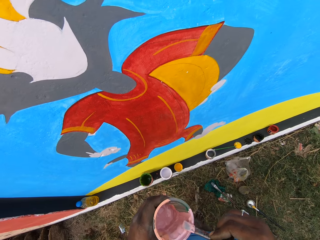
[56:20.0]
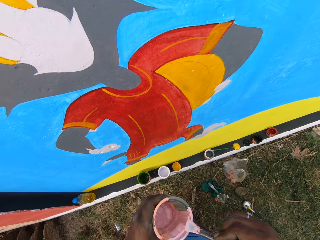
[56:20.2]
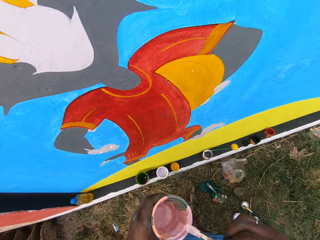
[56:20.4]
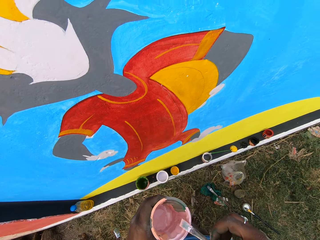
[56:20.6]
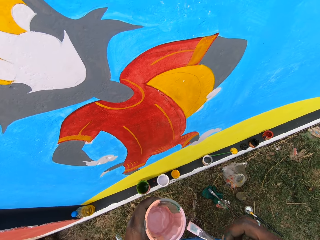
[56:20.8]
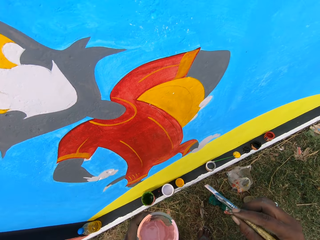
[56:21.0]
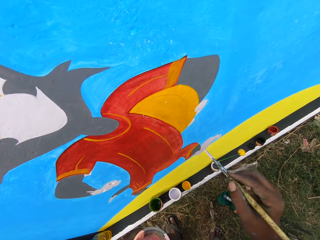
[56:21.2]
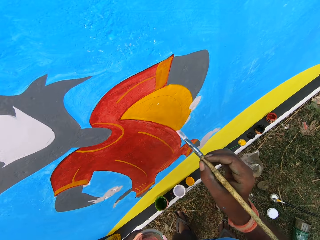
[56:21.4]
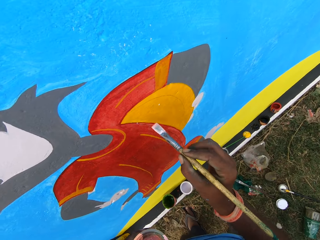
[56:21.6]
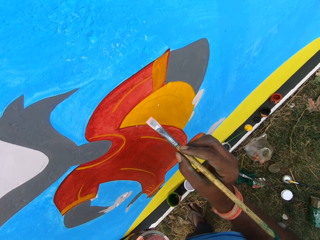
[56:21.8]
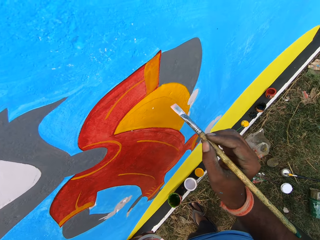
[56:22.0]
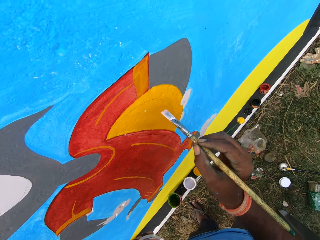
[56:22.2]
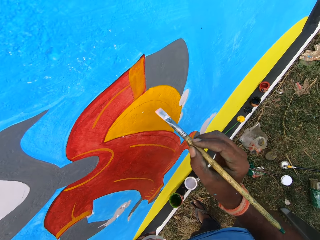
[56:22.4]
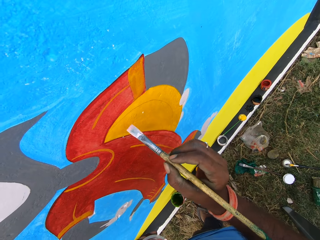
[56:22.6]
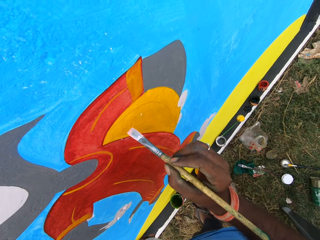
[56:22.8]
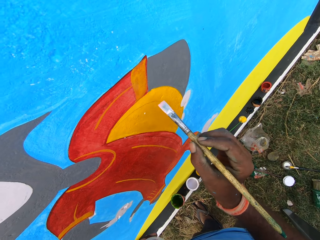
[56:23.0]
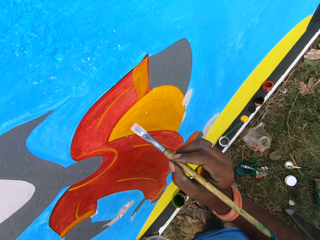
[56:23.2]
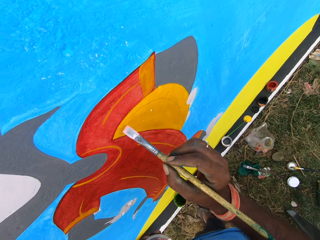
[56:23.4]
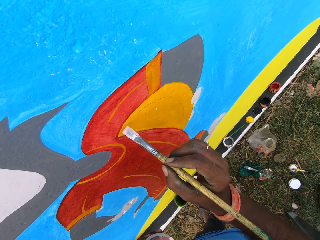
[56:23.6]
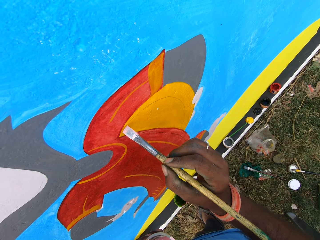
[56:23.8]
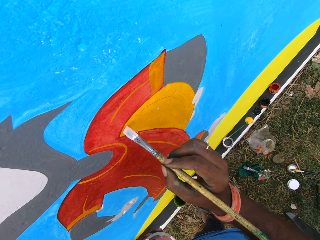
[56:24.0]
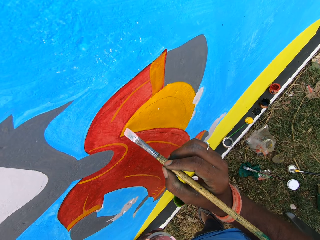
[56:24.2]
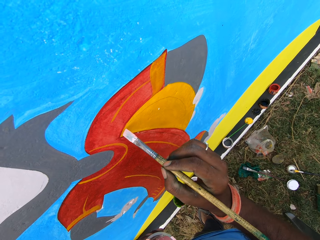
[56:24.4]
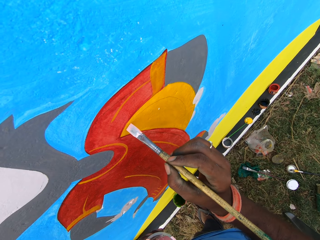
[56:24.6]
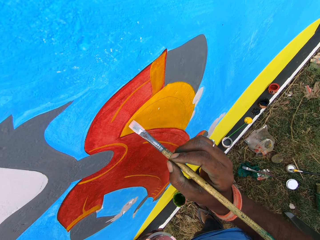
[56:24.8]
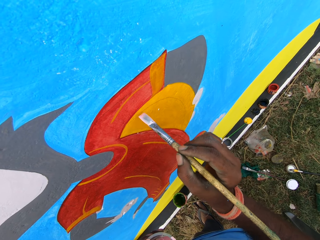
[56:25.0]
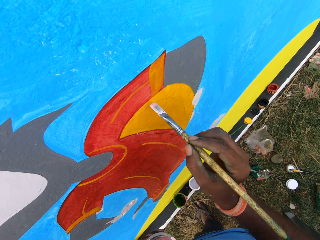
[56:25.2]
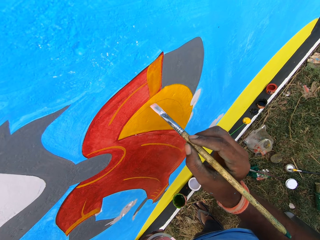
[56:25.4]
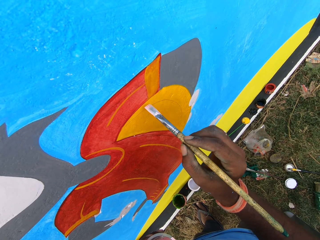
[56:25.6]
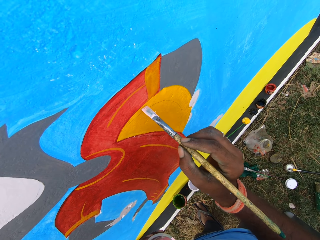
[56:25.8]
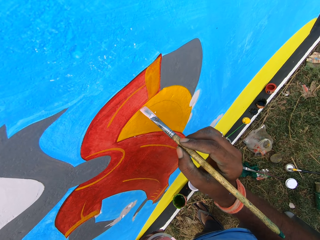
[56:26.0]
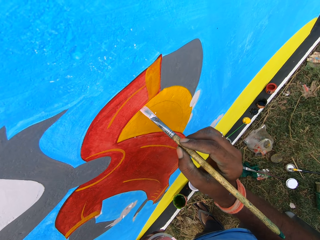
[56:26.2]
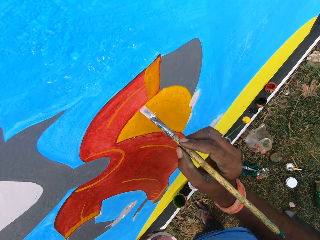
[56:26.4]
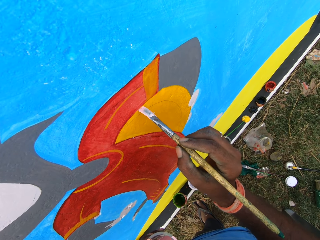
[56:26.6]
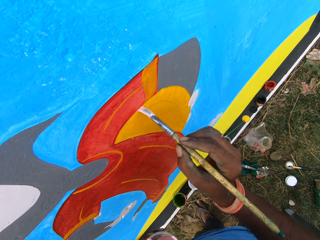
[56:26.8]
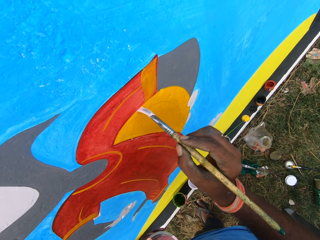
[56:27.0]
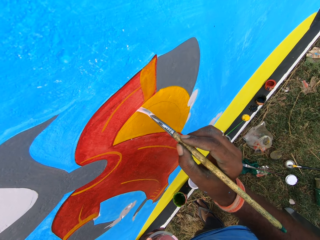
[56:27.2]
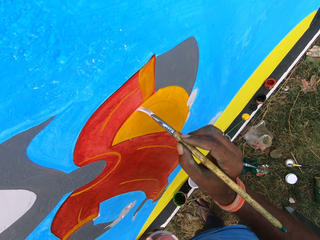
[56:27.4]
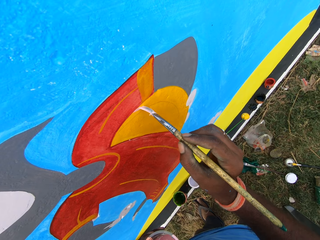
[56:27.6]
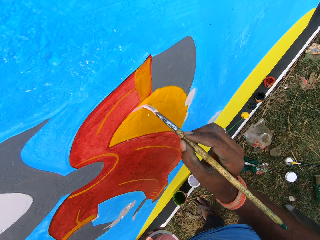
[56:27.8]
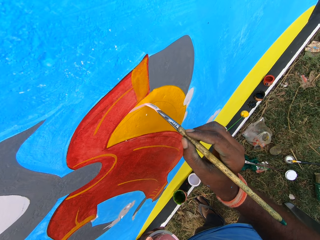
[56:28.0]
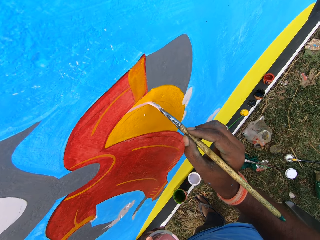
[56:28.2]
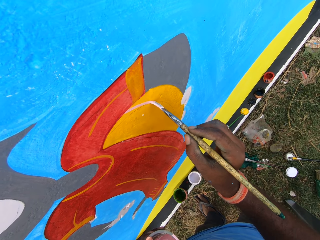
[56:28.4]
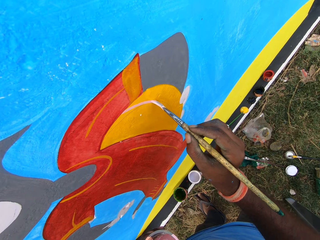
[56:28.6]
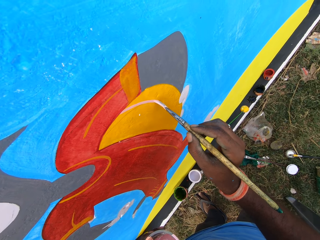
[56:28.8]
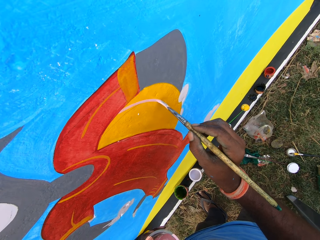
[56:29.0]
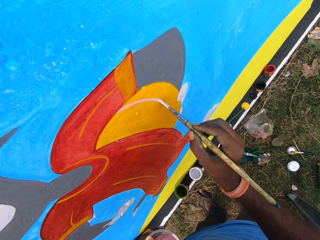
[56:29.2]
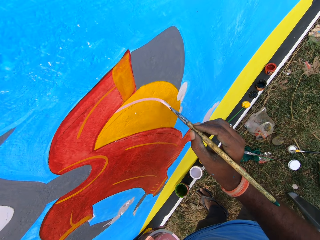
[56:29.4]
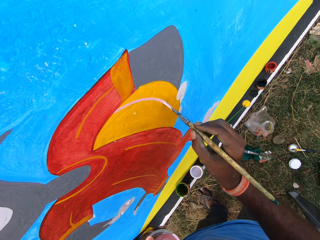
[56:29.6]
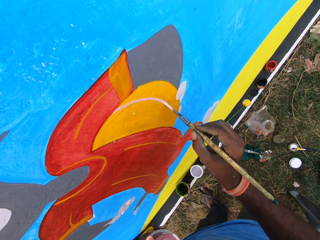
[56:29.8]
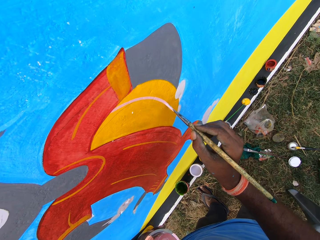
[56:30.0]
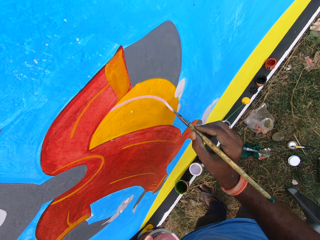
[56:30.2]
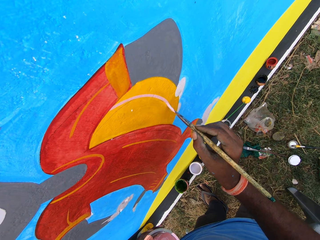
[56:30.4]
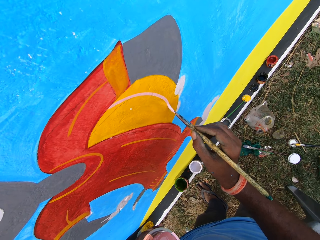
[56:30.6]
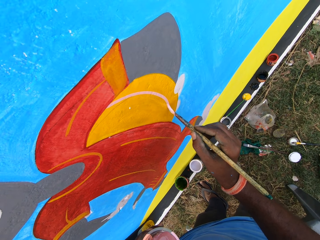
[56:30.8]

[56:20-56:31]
The camera wearer rubs the paint brush on the edge of the paint can. They move the paint brush in the paint cup. They paint the wall with the paint brush.

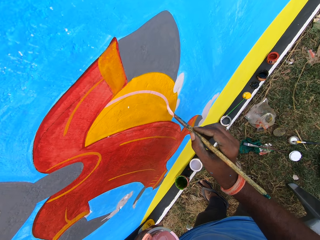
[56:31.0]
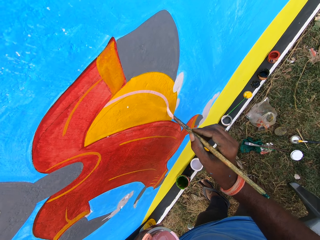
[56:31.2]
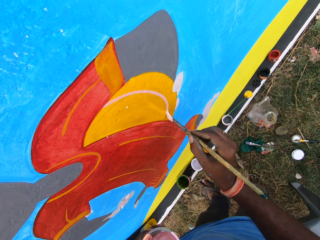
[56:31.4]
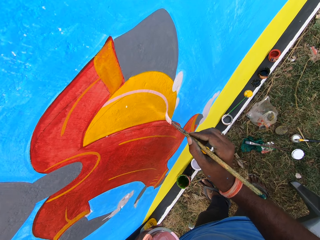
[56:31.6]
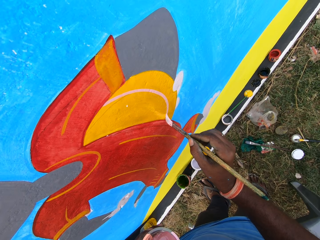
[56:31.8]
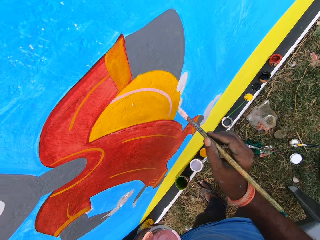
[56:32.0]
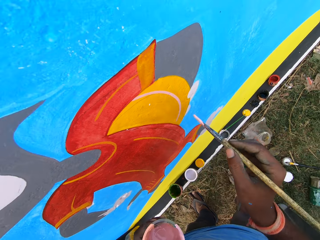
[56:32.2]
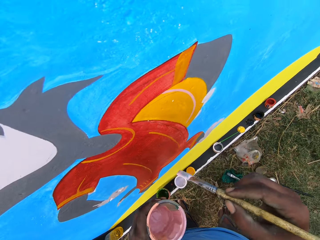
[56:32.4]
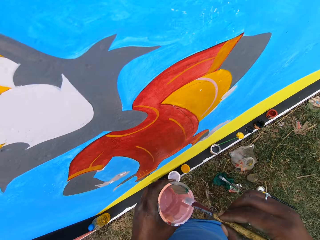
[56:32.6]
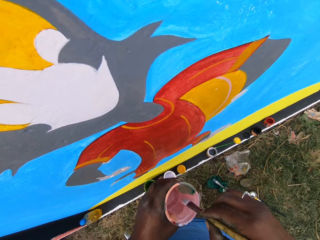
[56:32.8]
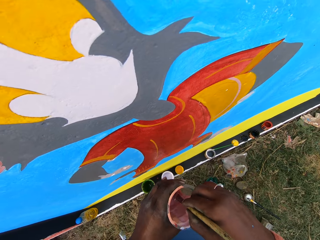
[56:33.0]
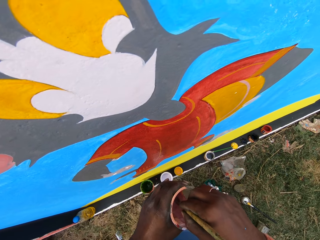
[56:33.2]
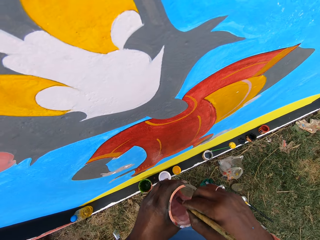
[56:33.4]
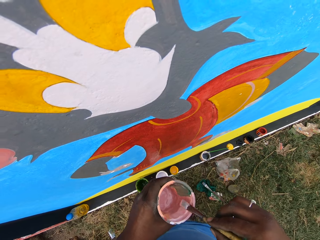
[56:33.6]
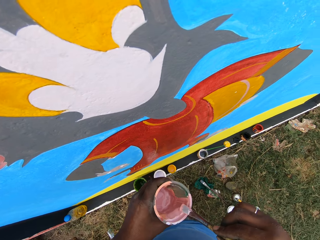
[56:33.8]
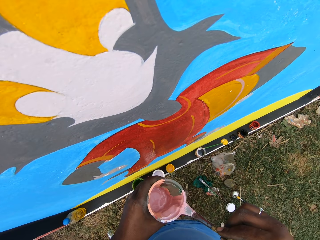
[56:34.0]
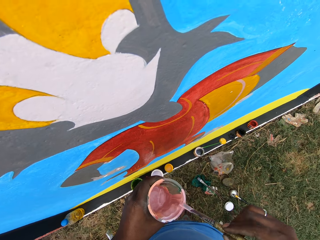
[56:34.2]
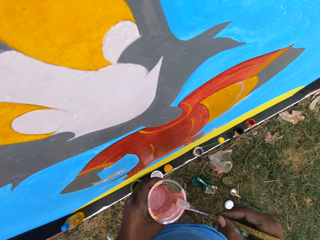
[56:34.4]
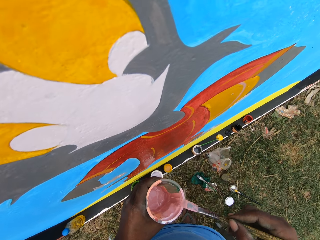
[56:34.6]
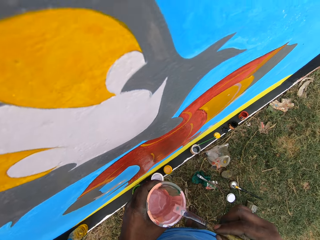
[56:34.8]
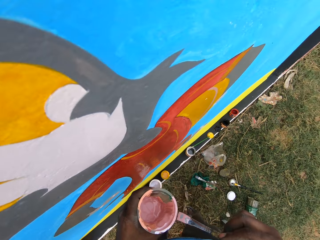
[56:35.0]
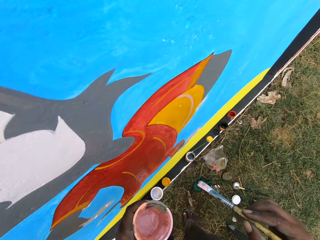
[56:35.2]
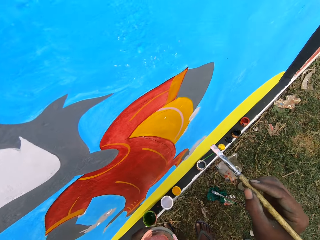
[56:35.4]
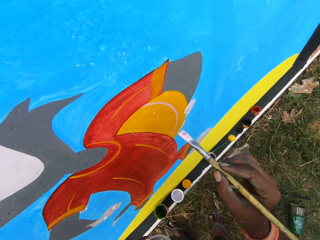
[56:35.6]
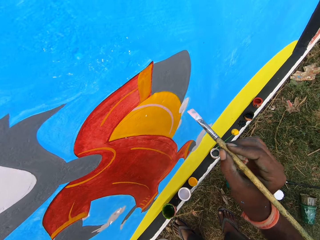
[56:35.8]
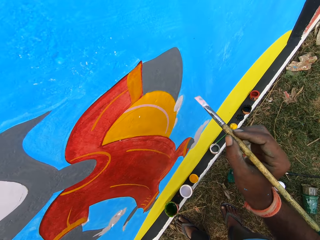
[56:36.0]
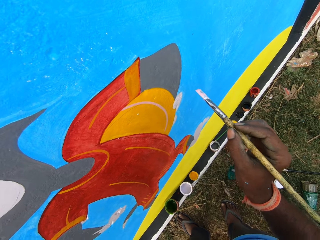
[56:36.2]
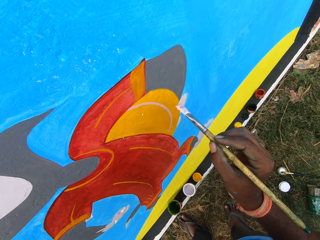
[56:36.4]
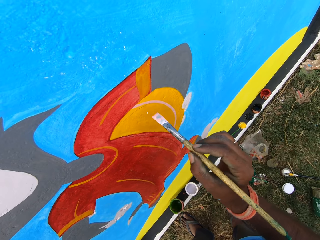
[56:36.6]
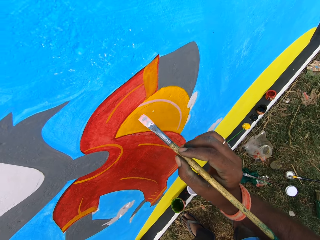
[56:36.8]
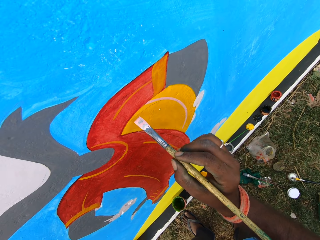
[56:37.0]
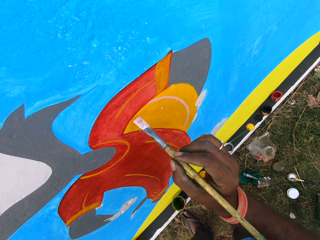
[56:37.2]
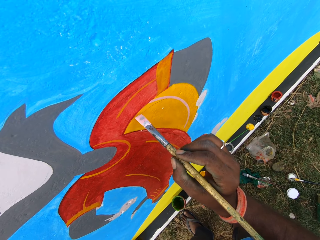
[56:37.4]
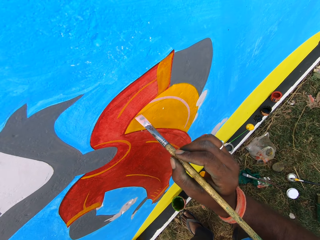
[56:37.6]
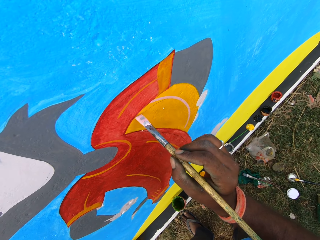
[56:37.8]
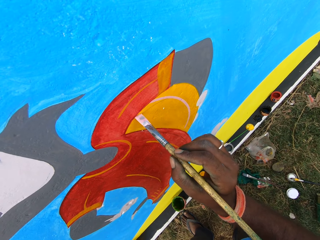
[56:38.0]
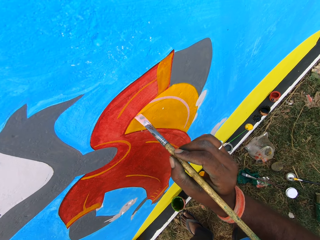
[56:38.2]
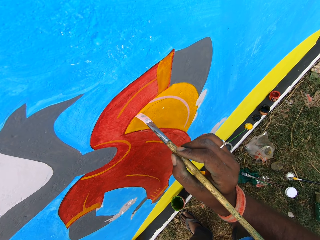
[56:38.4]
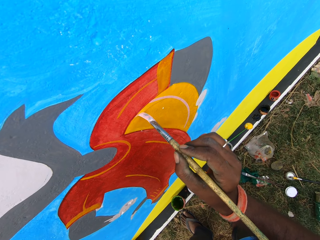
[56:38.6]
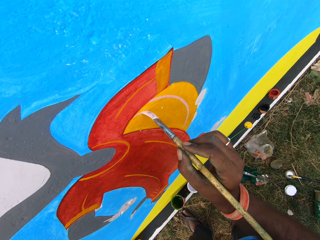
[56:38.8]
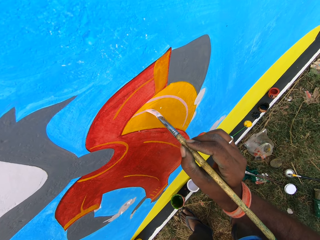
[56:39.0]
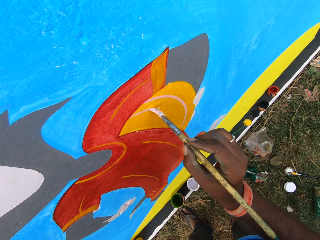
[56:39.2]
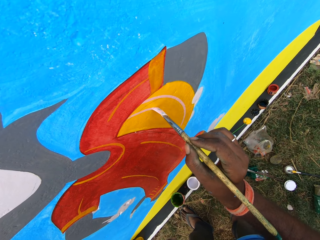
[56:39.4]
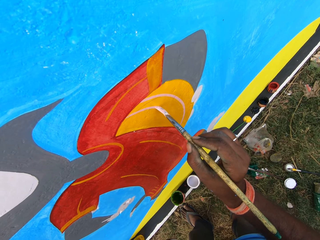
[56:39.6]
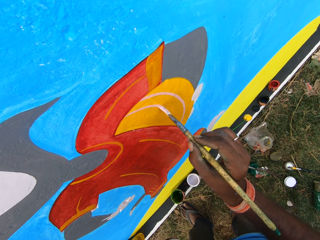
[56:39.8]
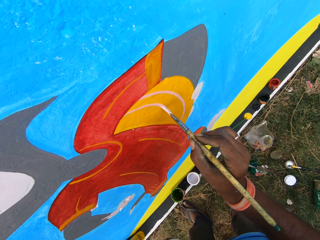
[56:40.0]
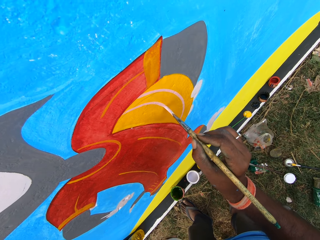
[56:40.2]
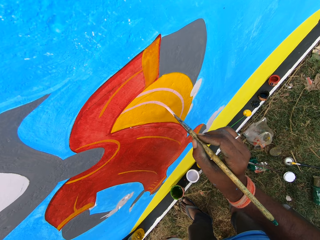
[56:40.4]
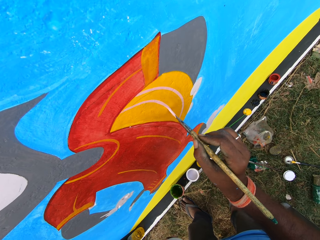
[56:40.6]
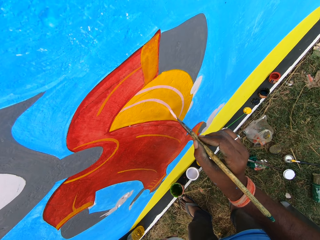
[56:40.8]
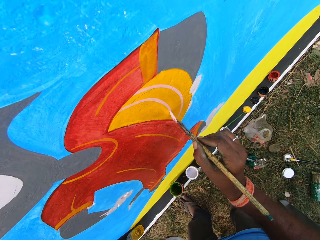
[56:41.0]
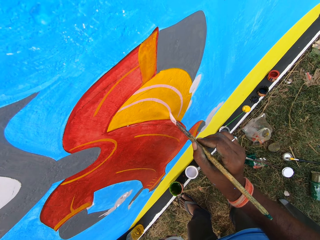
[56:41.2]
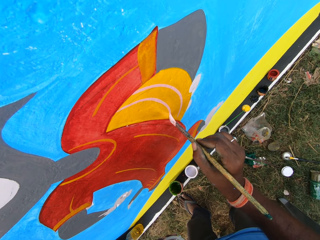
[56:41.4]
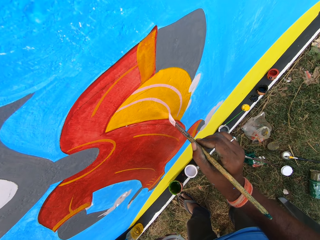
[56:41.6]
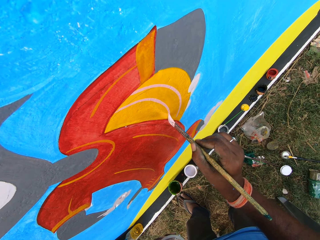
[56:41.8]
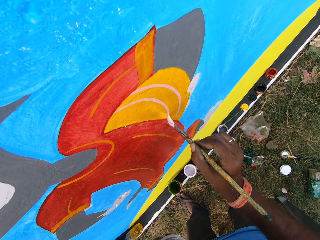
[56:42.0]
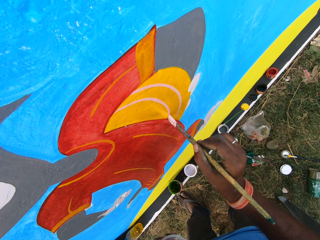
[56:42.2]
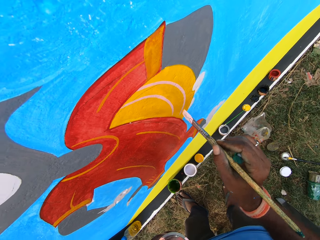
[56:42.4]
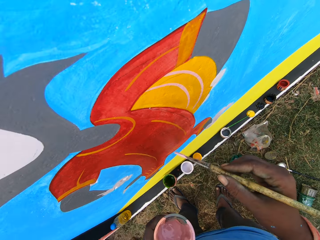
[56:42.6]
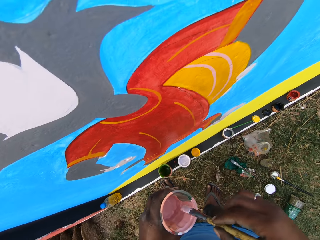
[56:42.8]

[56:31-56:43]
The camera wearer dips the paint brush in the paint can. They rub the paint brush on the edge of the paint can. They move the paint brush in the paint cup. They paint the wall with the paint brush.
